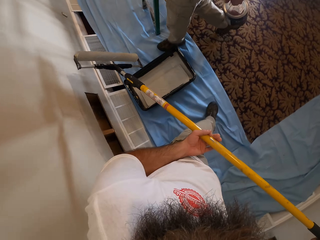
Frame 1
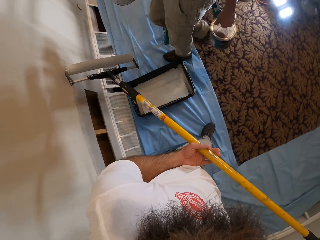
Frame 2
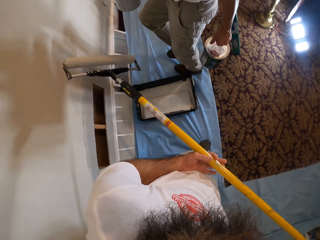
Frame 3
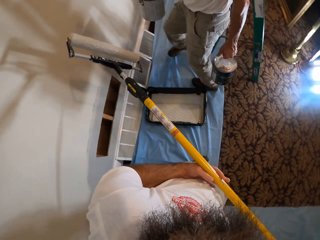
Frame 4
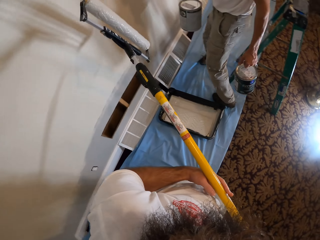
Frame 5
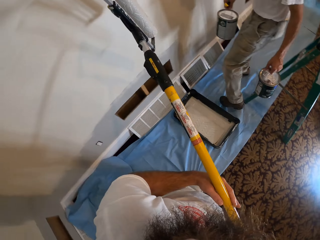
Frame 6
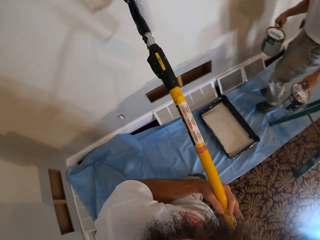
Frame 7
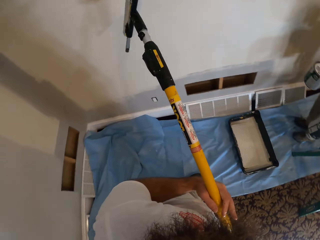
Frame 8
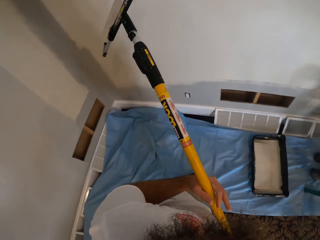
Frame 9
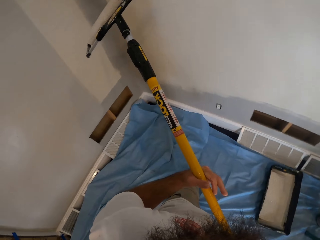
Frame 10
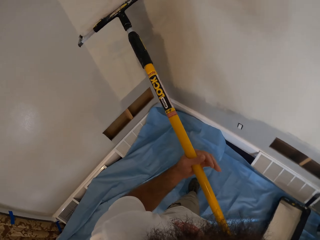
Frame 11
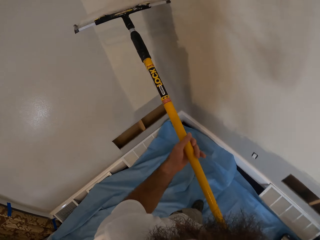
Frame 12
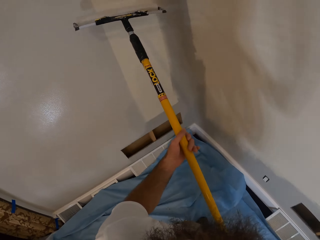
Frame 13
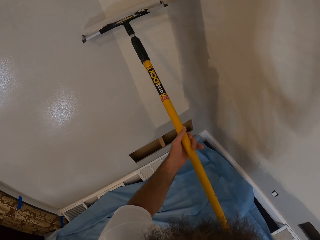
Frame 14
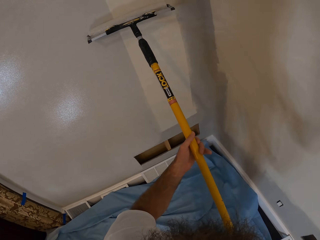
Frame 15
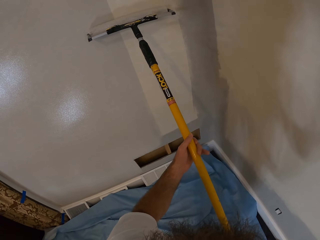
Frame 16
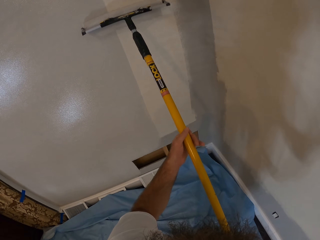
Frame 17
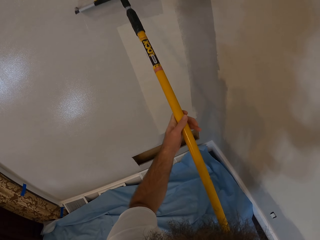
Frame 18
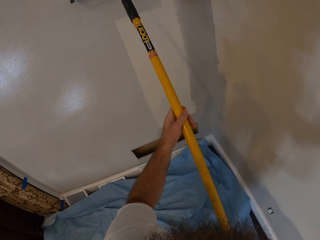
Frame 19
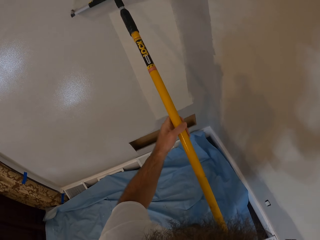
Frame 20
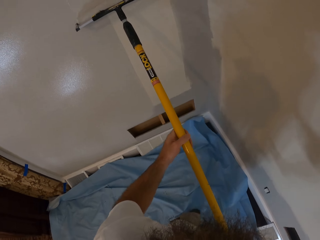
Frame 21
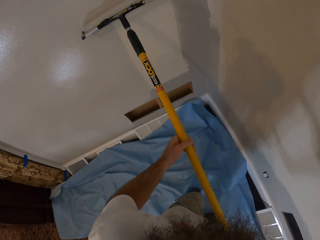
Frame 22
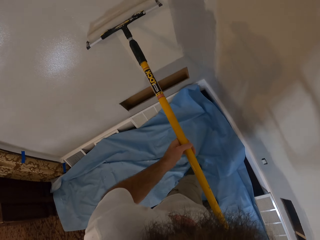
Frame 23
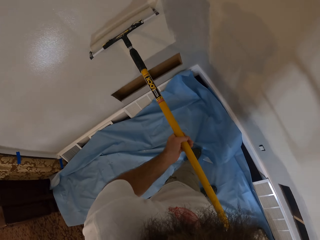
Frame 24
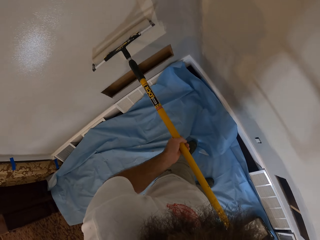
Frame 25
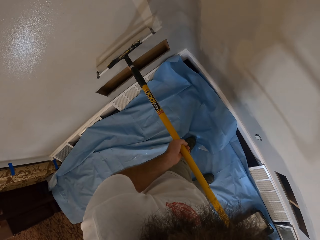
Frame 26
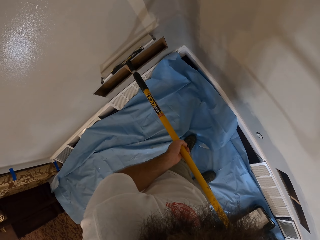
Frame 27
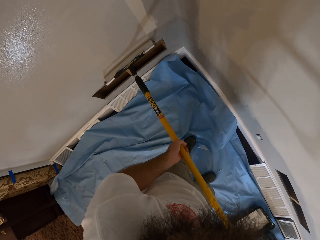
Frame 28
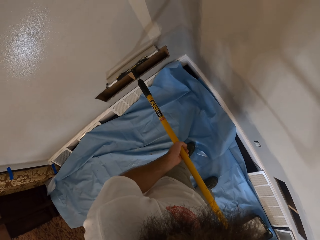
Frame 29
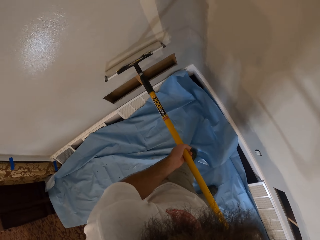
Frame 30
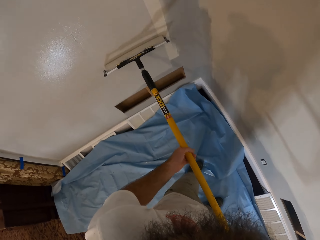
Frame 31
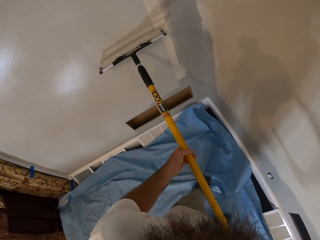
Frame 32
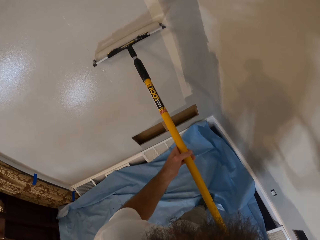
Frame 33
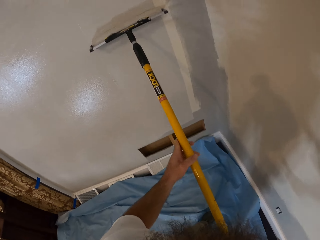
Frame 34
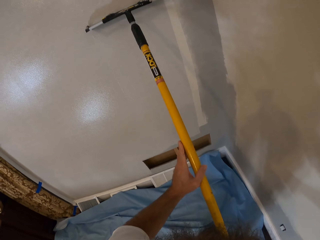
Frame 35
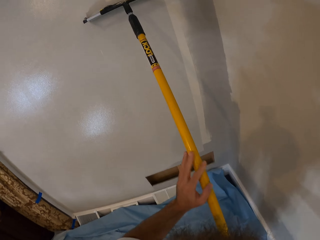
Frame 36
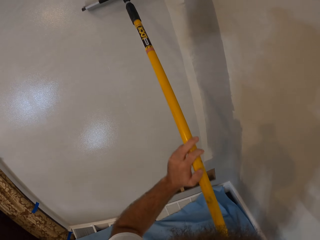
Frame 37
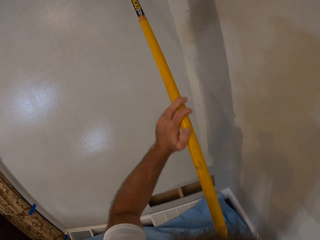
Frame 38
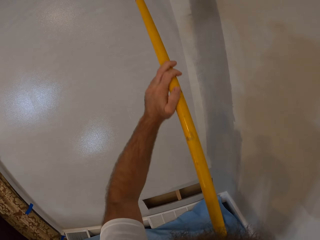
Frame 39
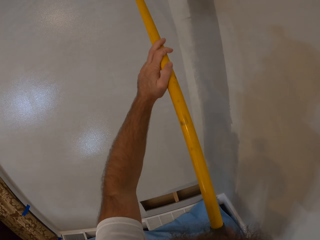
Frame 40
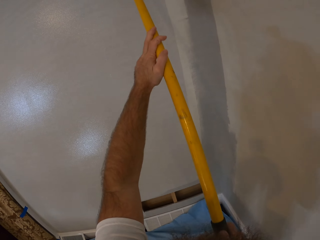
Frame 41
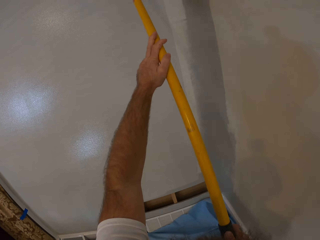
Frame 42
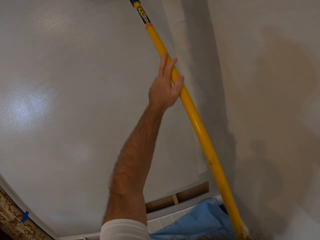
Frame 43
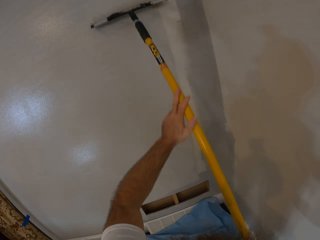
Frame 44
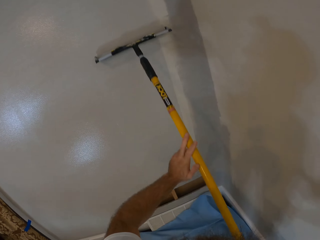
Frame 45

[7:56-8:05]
The camera wearer paints the wall with the paint on the paint roller with both hands.

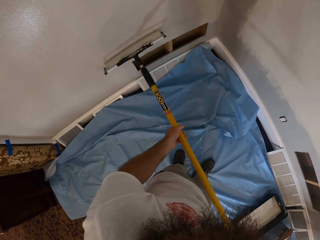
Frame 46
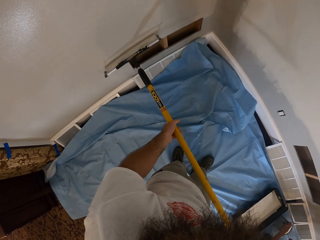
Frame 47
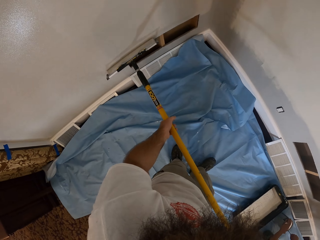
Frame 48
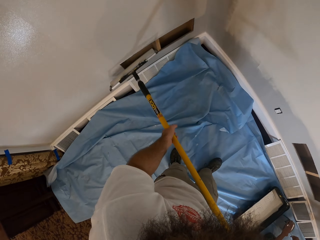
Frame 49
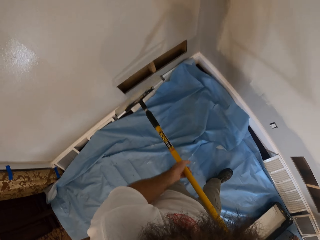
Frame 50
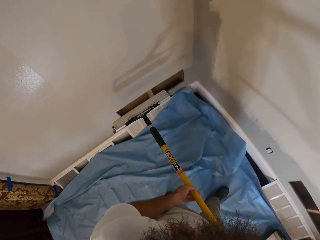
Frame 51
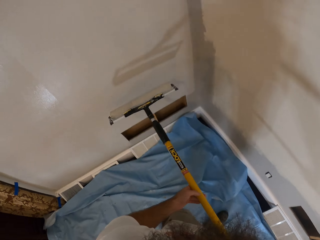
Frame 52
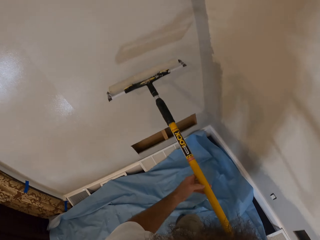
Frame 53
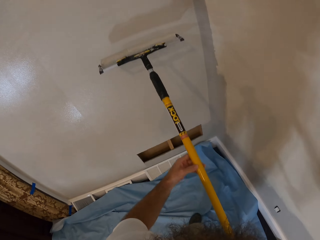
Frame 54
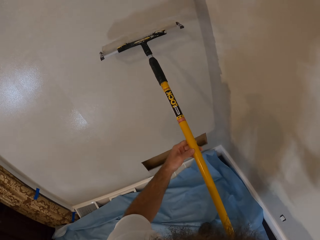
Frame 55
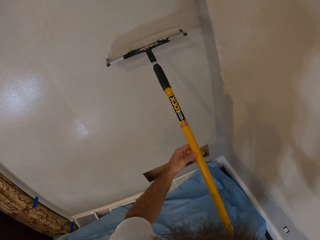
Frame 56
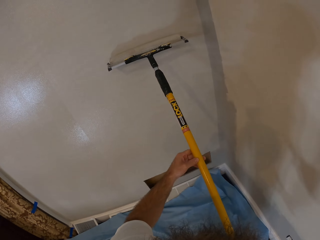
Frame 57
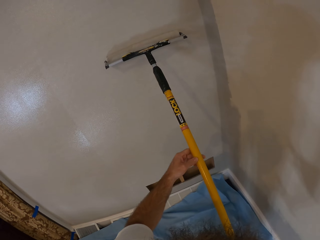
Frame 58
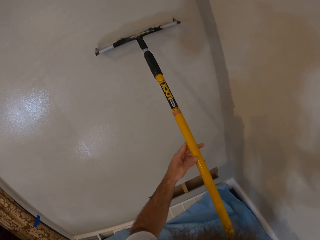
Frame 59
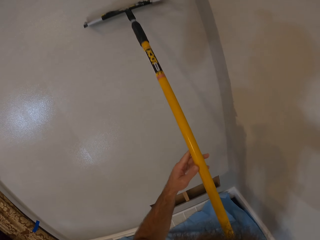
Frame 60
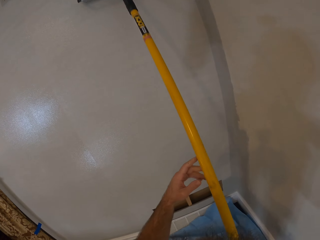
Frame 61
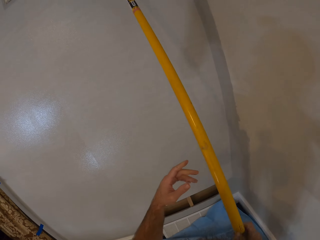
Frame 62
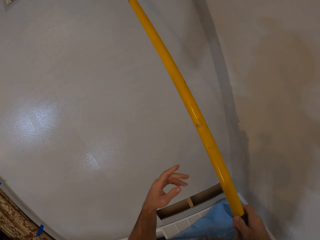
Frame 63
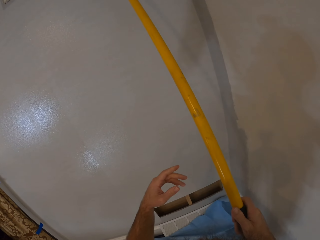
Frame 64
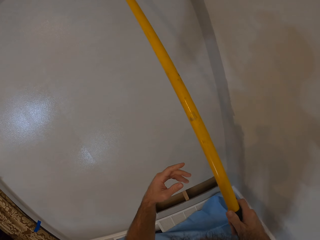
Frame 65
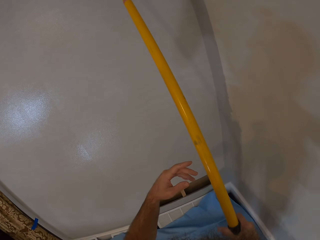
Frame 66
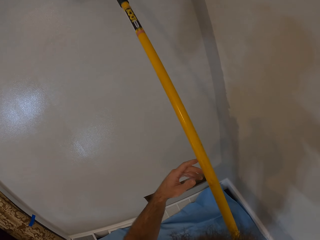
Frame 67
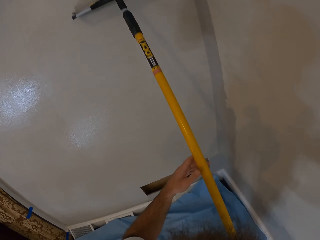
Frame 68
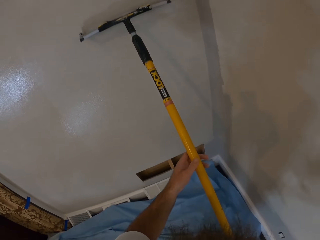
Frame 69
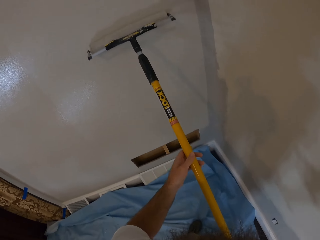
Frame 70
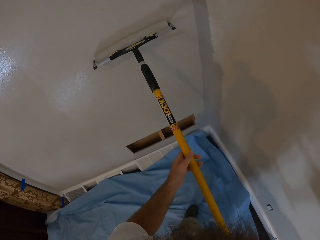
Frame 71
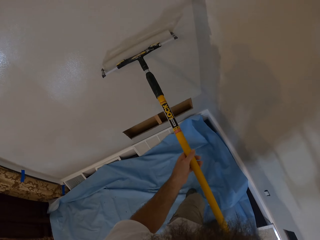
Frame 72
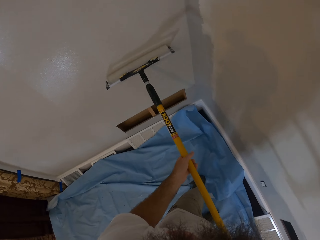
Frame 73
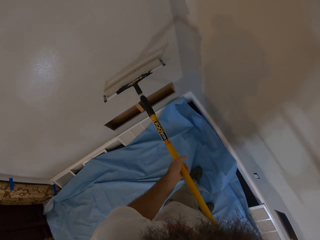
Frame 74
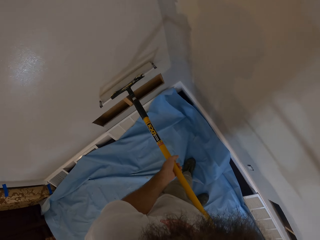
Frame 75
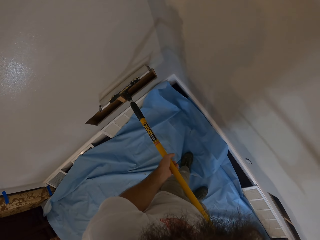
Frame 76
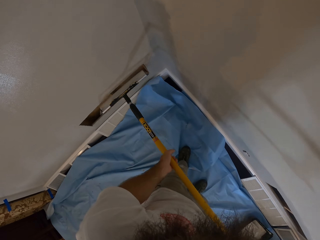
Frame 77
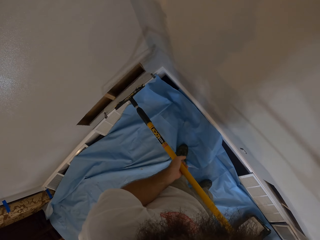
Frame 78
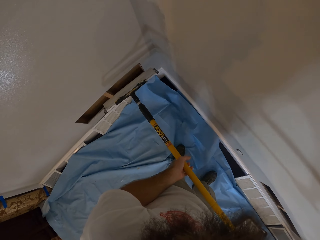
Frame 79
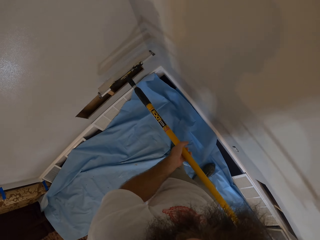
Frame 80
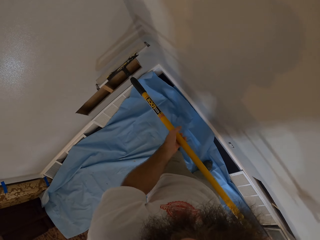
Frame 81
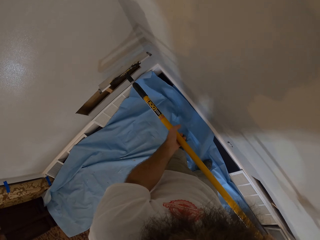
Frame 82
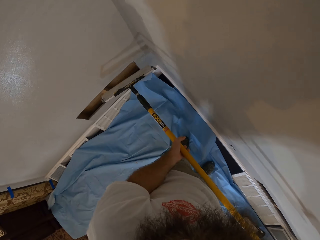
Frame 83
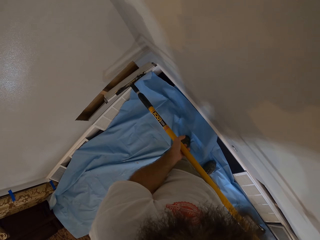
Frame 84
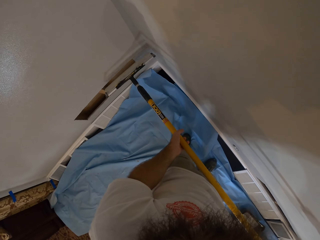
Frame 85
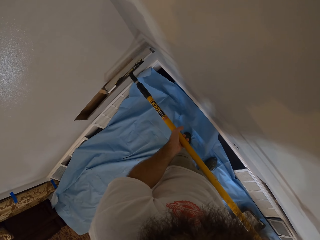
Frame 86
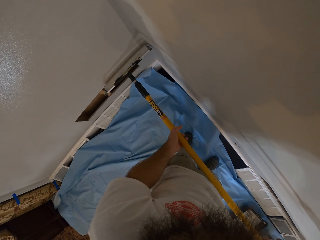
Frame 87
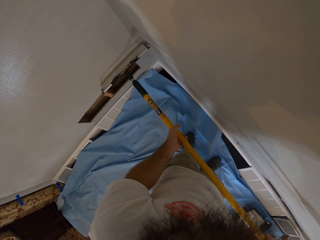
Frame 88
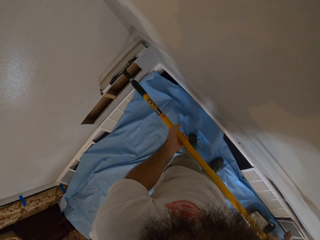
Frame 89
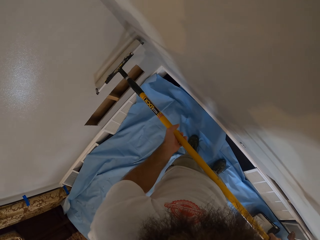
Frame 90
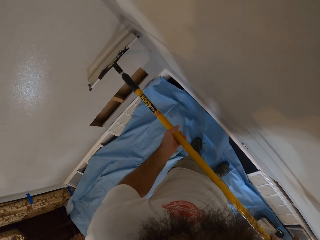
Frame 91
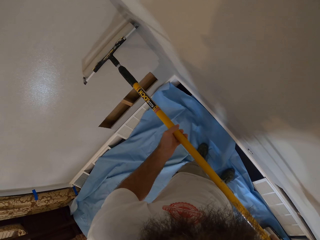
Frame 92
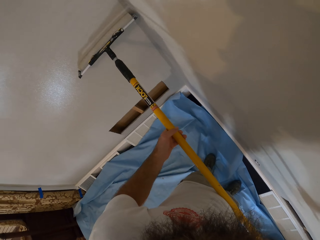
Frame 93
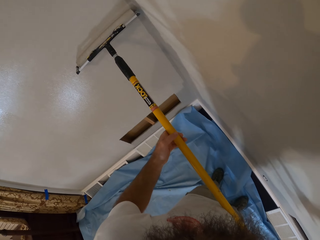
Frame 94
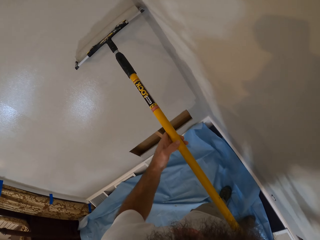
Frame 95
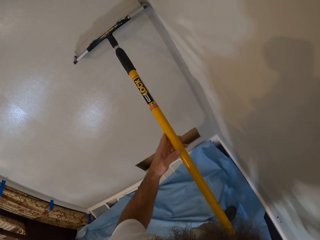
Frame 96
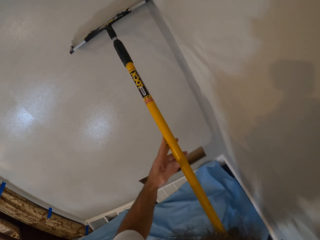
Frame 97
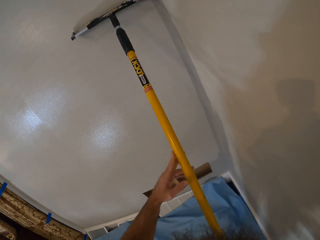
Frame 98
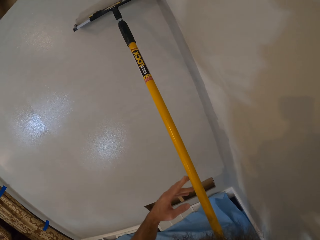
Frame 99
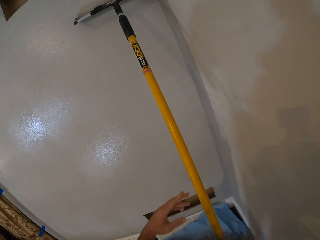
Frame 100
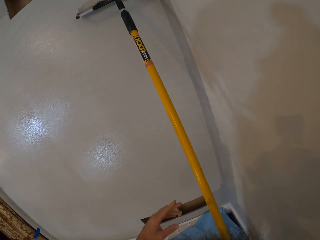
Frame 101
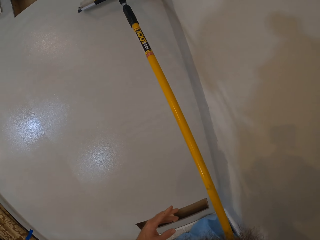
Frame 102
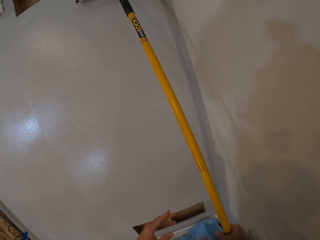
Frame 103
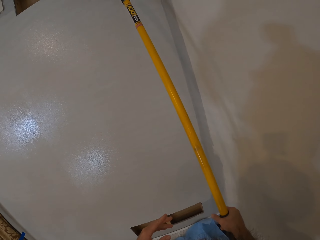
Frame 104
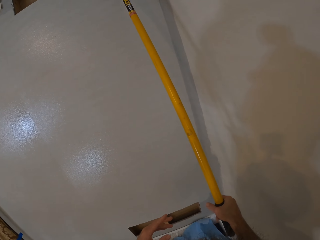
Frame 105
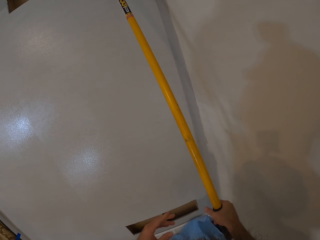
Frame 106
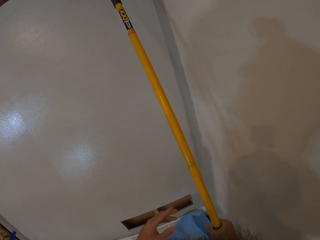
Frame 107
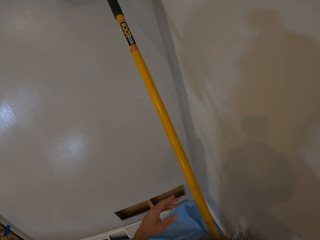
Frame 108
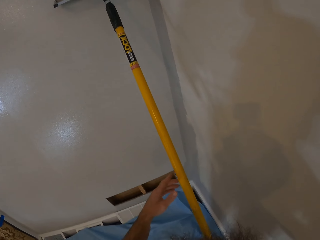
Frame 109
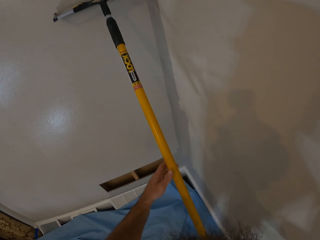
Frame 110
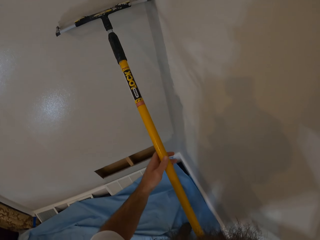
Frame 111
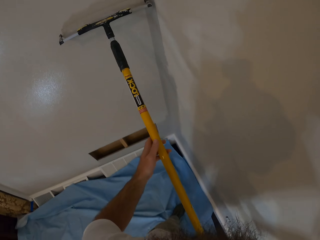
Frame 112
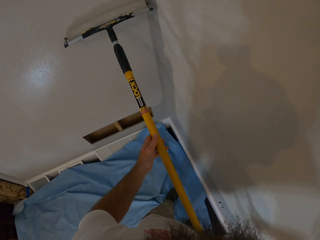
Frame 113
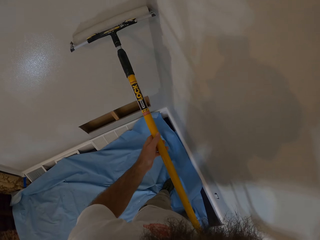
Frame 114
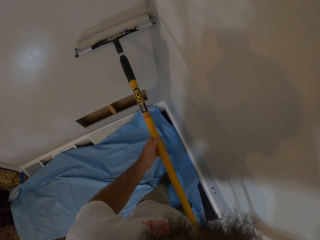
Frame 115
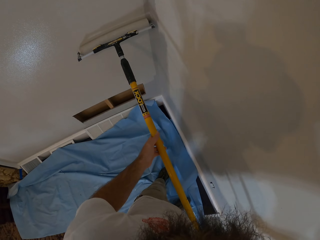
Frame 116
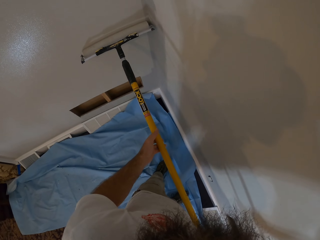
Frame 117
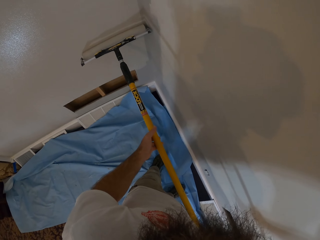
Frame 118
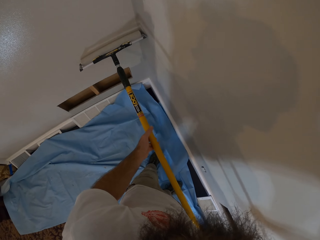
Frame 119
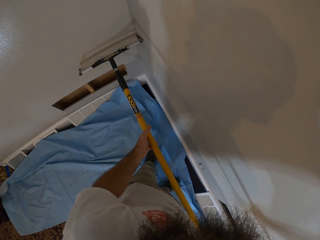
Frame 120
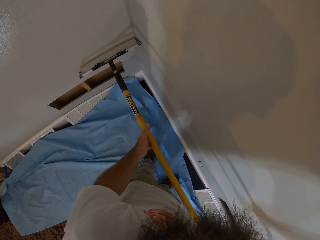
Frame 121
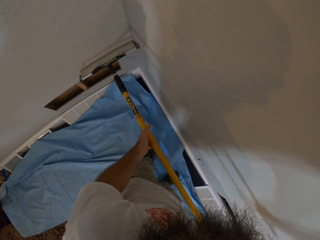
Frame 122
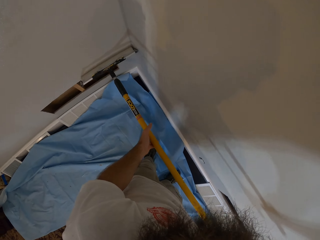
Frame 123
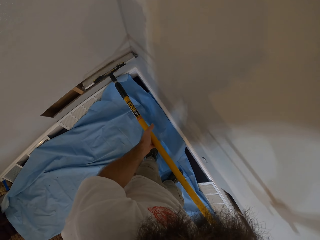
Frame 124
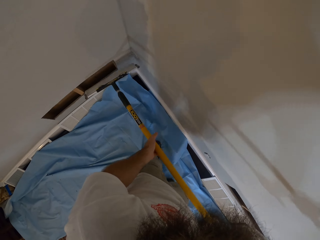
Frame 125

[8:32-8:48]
The camera wearer paints the wall with the paint on the paint roller with both hands. He paints the wall with the paint on the paint roller with his right hand. He paints the wall with the paint on the paint roller with both hands. He paints the wall again. He paints the wall with the paint on the paint roller with his right hand. He paints the wall with the paint on the paint roller with both hands.
